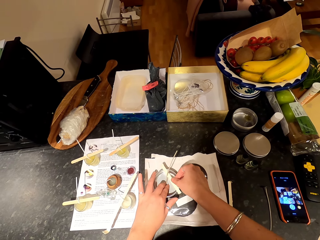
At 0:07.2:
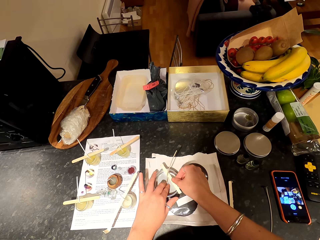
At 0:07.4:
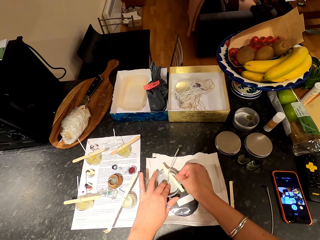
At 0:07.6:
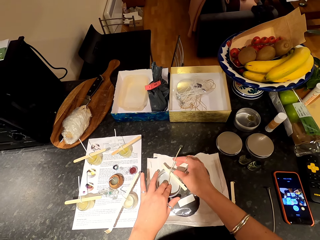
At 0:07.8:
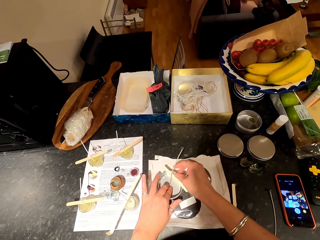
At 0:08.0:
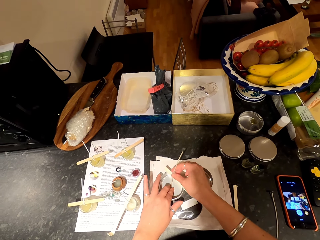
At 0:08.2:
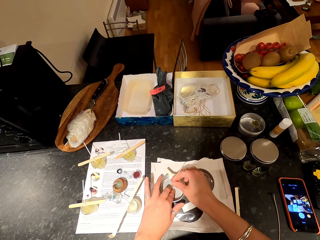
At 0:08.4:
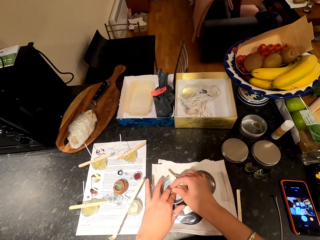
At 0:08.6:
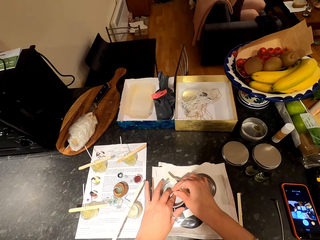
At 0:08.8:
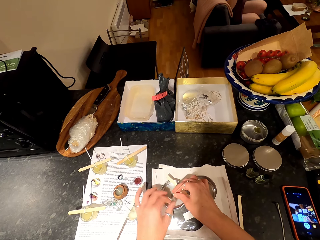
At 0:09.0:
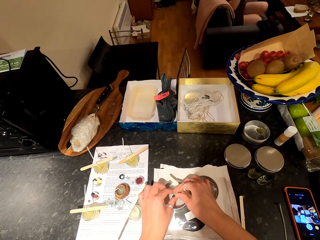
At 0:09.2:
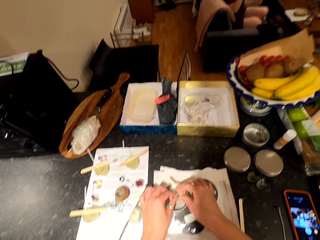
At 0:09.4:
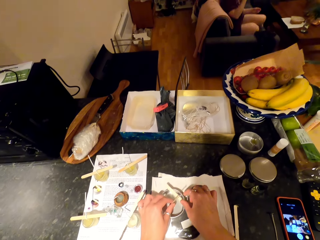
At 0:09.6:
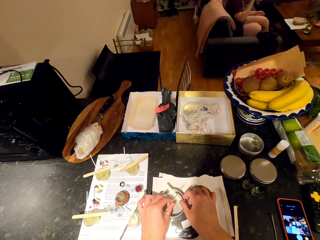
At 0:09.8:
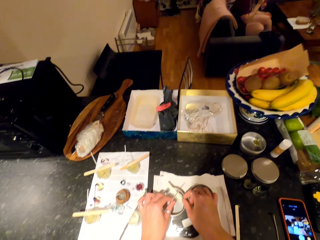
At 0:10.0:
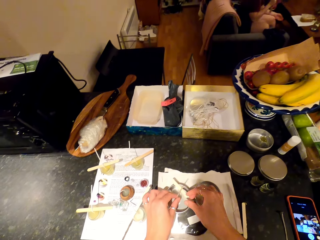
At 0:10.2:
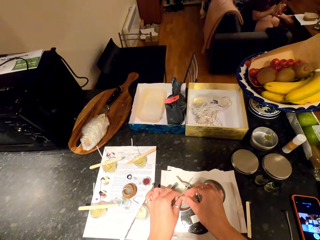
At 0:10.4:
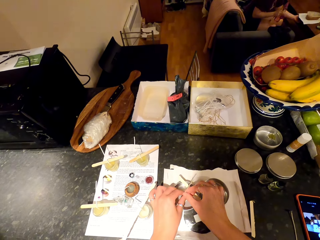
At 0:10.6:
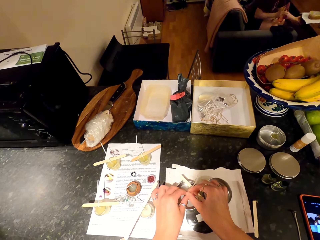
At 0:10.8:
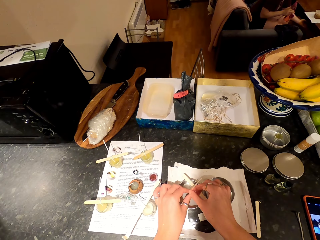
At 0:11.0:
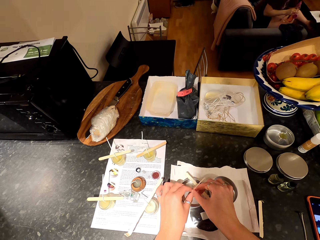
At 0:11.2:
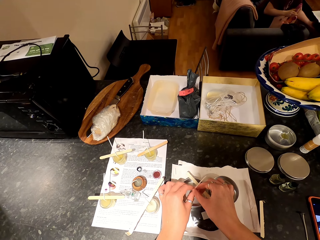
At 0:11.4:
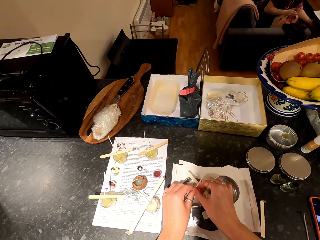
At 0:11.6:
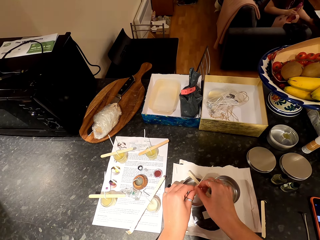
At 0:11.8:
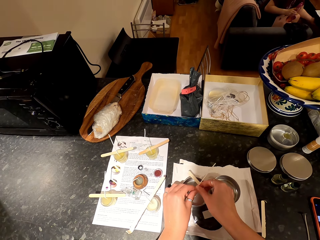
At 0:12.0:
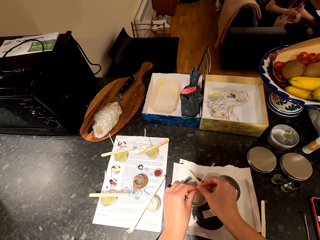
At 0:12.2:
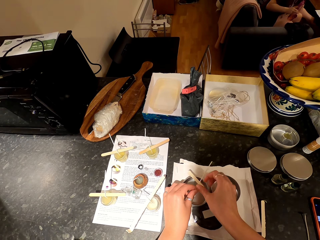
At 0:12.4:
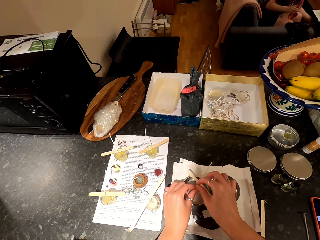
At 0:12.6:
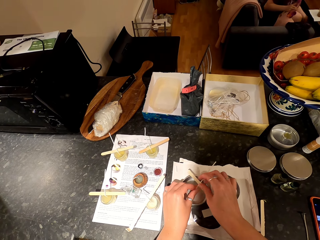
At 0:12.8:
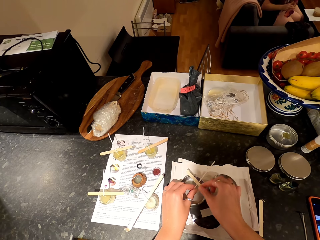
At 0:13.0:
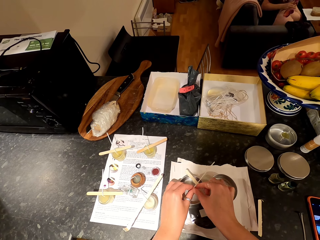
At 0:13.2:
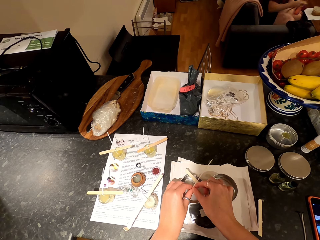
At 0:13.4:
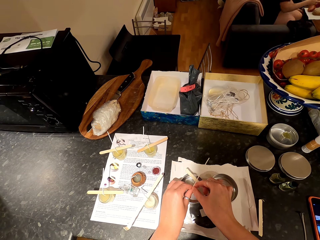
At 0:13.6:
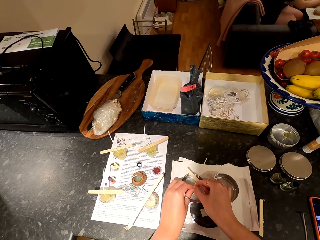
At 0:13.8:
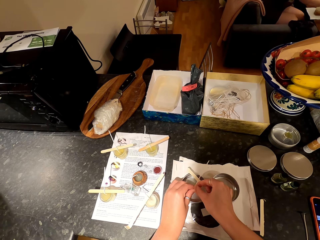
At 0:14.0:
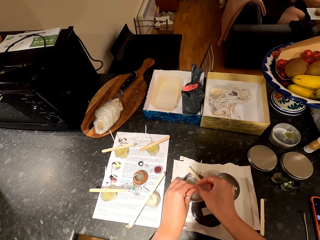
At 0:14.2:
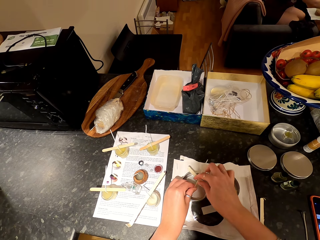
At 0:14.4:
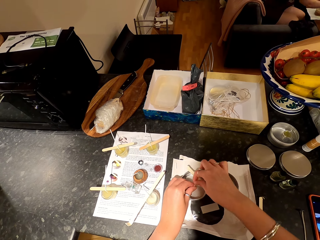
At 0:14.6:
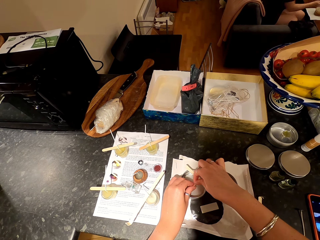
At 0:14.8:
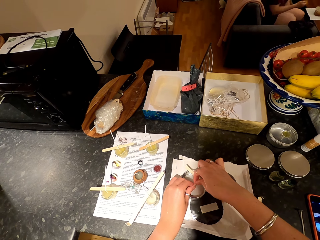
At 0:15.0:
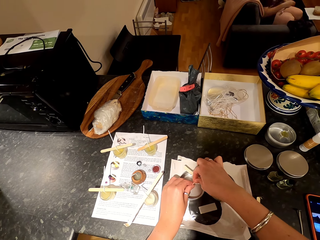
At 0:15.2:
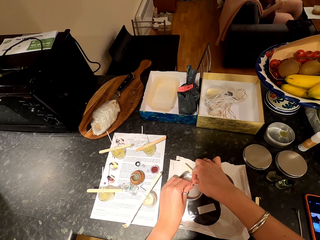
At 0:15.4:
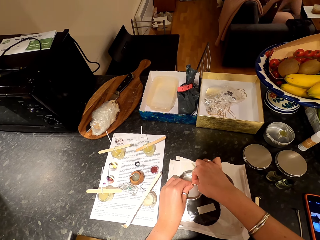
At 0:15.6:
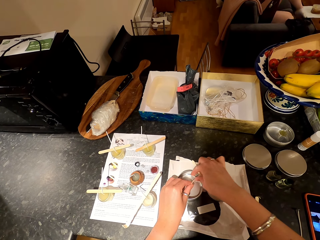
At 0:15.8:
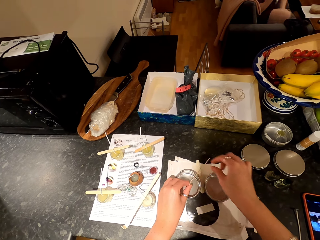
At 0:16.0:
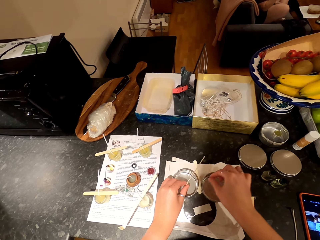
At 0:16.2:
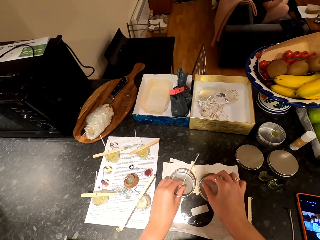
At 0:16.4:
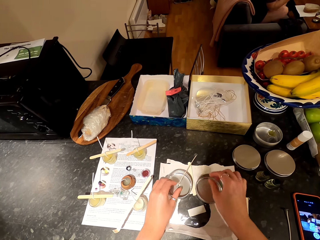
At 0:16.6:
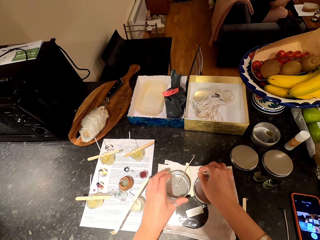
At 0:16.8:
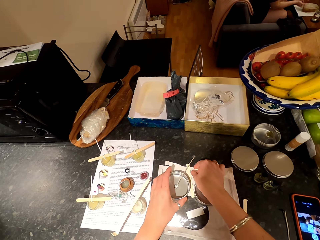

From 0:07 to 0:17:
The camera wearer puts a popsicle stick on the container. They hold the wick in the container. A woman moves around. The camera wearer holds the popsicle stick on the container. The woman stretches her hand. The camera wearer holds the wick in the container. The woman pulls the table closer and puts a bottle on the table. The camera wearer bends the wick. They turn the wick in the container. The woman crosses her legs.

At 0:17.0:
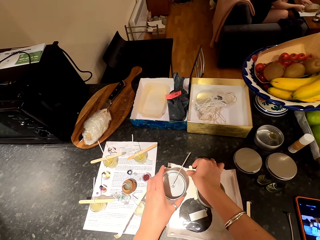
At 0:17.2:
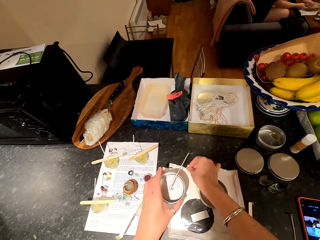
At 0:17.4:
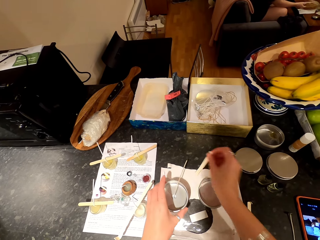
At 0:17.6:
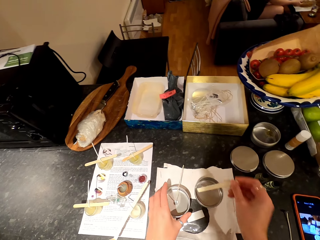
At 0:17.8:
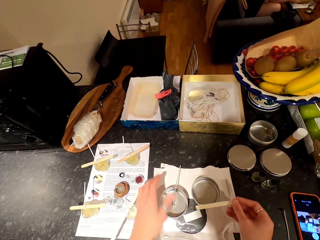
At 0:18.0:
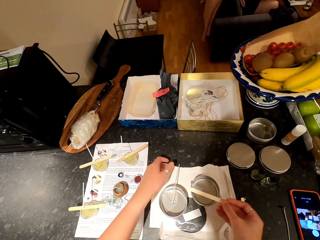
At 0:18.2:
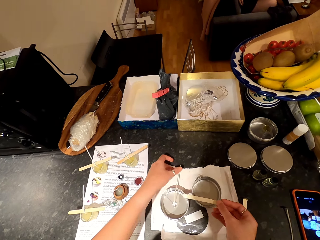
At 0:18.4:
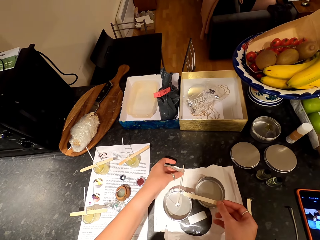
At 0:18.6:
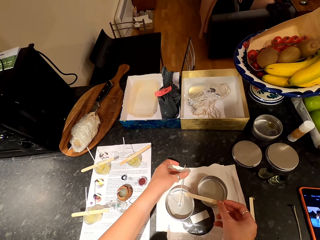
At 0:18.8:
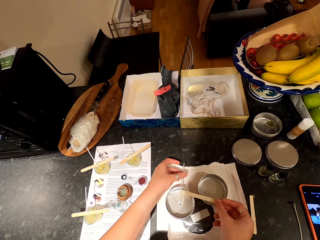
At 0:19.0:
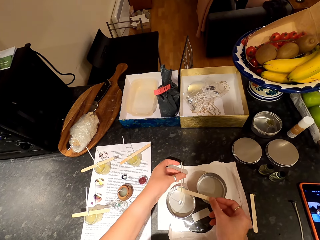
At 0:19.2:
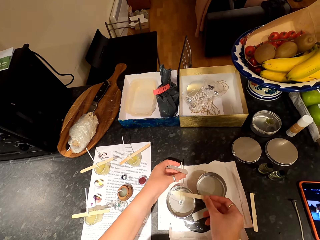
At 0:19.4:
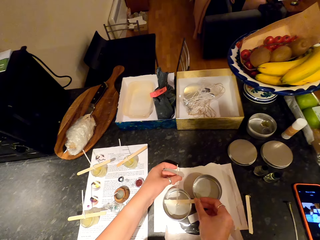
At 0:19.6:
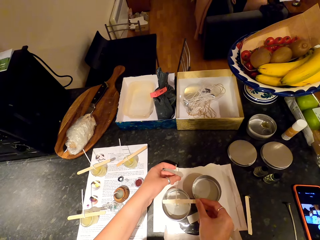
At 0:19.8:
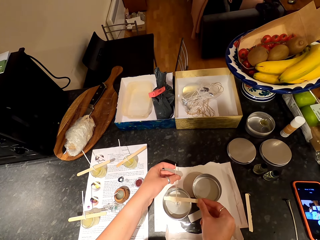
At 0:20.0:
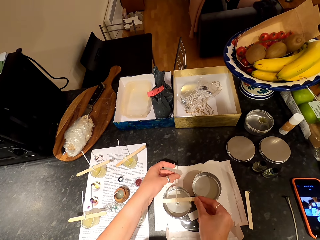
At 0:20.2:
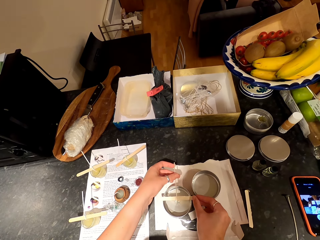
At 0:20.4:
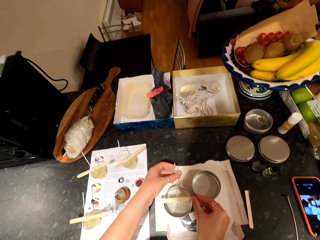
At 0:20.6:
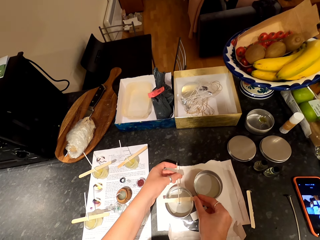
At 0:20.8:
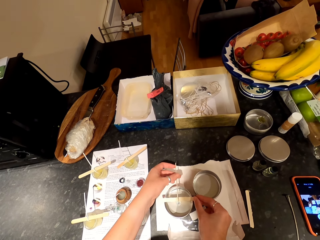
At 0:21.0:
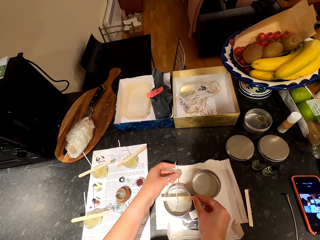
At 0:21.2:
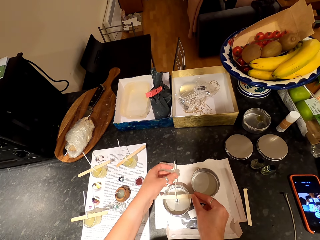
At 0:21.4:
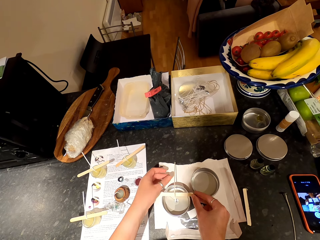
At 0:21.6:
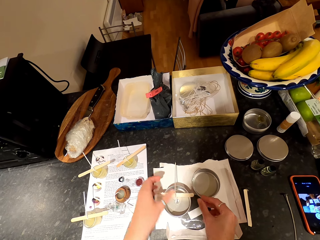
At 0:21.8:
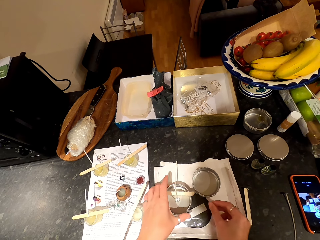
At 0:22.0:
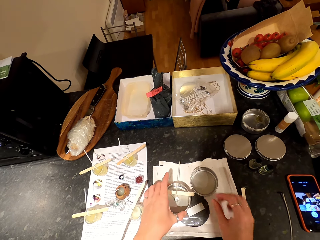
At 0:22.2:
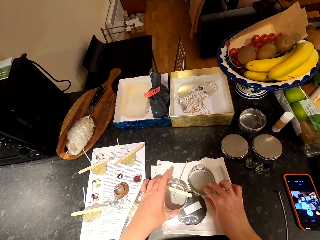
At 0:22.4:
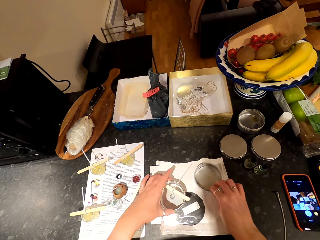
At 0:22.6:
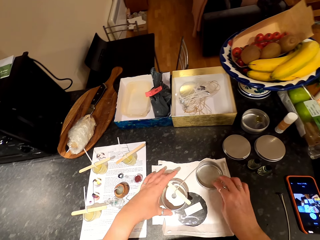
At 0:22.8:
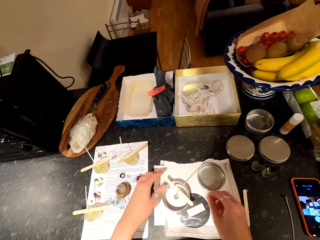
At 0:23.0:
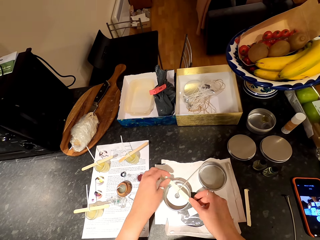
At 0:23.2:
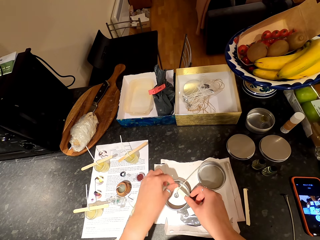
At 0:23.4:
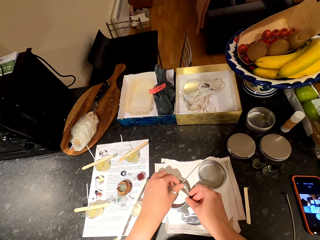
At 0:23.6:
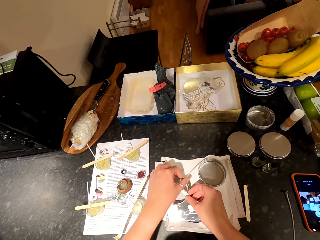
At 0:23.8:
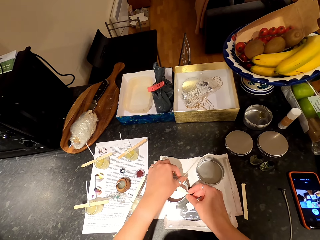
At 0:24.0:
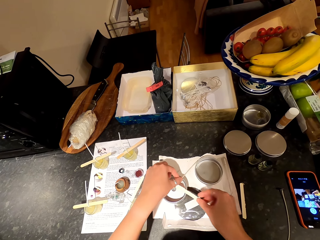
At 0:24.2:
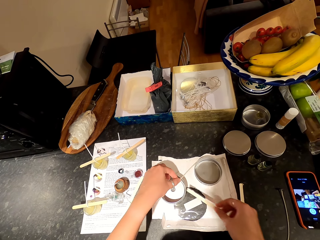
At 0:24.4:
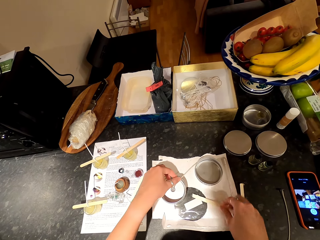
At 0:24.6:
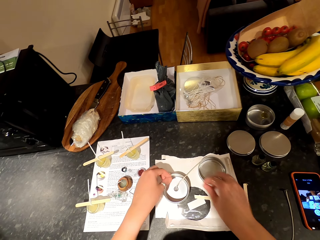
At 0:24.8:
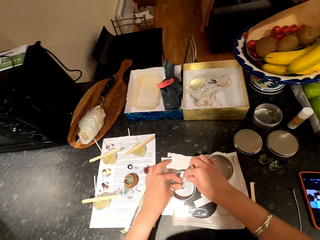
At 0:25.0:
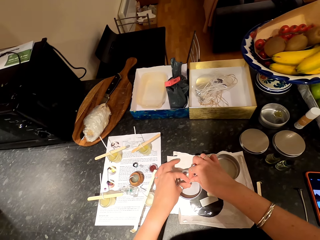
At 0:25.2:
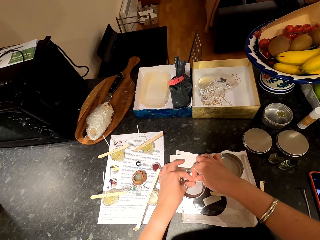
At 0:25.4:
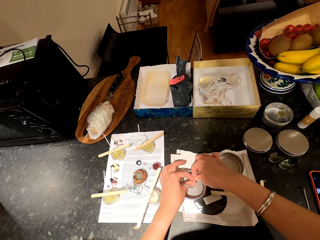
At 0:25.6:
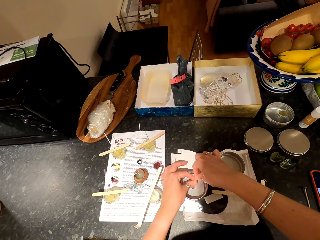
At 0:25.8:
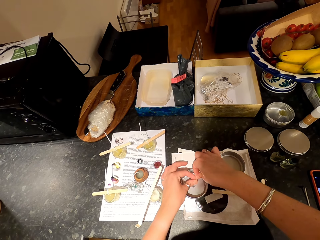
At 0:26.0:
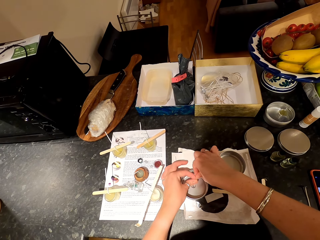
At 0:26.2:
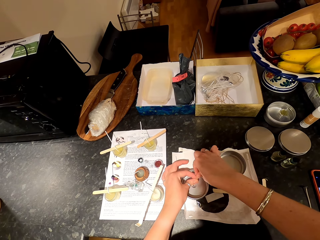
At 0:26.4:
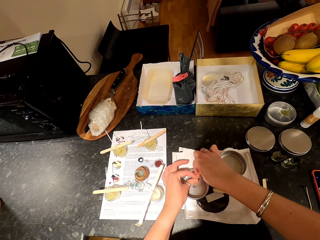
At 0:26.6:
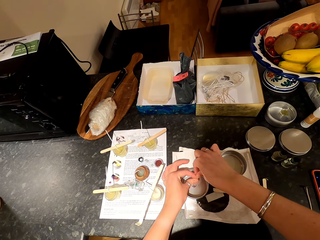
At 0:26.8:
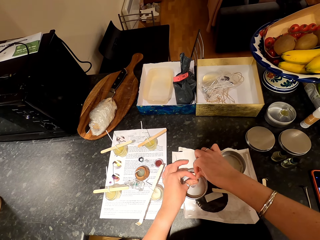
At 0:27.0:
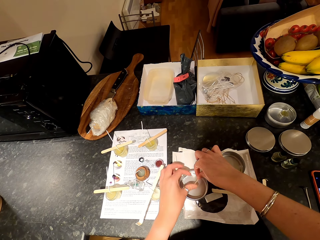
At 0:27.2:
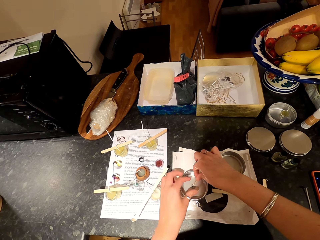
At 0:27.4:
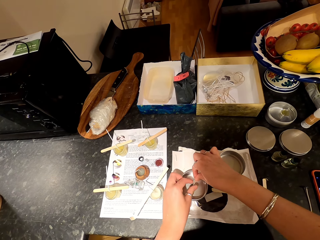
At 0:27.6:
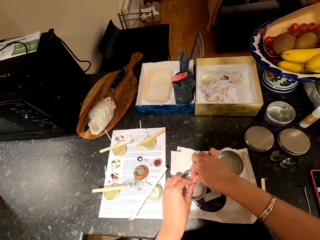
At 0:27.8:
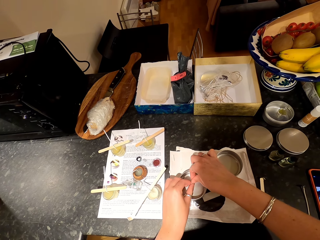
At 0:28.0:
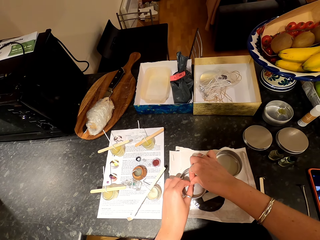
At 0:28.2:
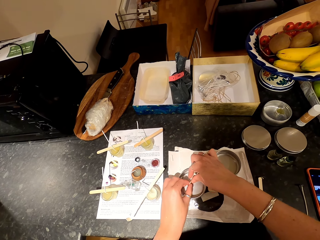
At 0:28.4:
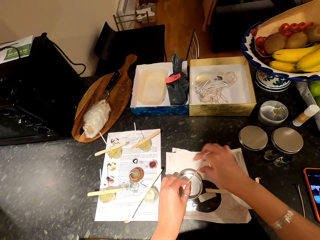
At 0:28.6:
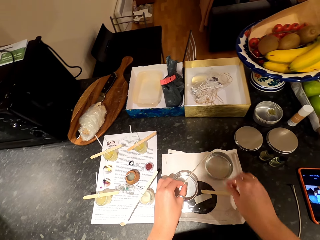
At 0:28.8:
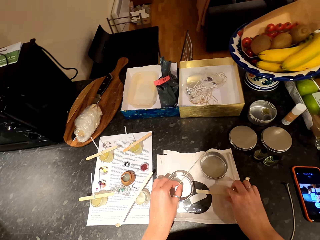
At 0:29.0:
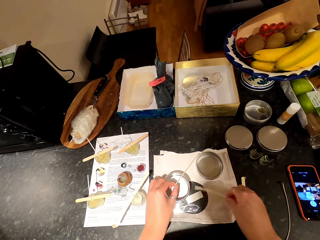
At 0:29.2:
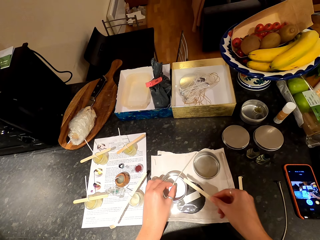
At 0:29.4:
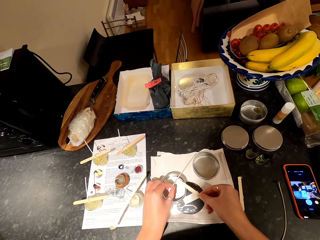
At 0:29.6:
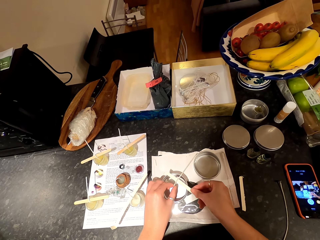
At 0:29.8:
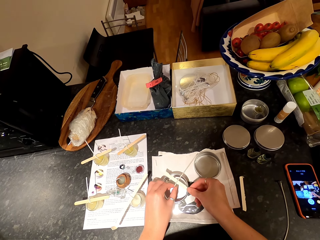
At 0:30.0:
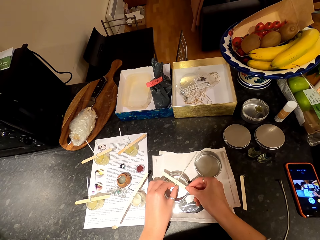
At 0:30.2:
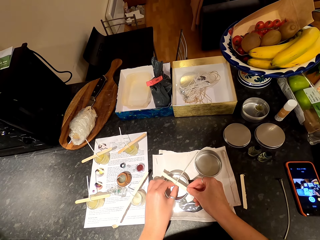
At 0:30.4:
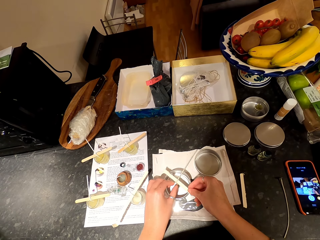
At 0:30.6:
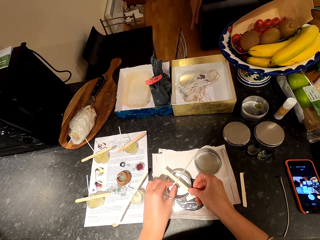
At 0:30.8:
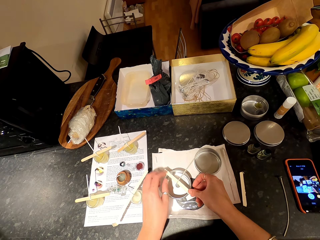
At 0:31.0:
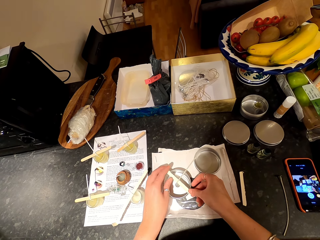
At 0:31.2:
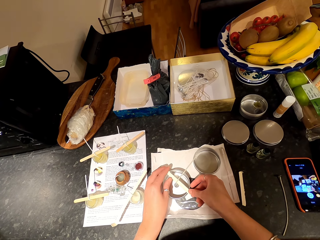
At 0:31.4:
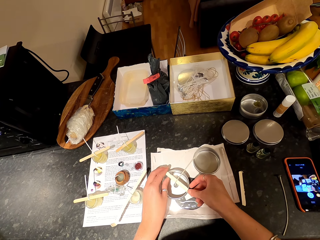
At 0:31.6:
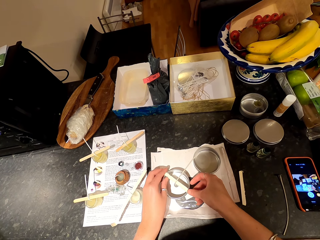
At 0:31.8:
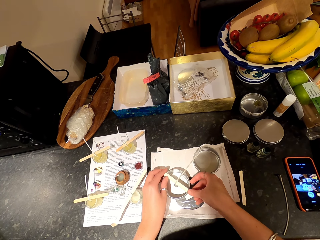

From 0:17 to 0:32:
The camera wearer lifts the tin. They move the container. They pick up a popsicle stick on the countertop with the right hand. A woman opens a dish. The camera wearer returns the tin on the countertop. They hold something with the left hand and move something. They put the popsicle stick on the container. They turn the container. They move the lid with the right hand. They move the container. They pick up the popsicle stick on the container. They return something on the countertop. They hold the wicks with both hands. They turn the wick in the container. They pick up the popsicle stick on the countertop. They move the popsicle stick on the container. They place something.
